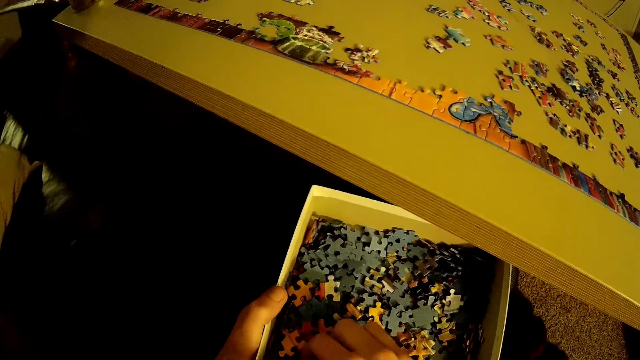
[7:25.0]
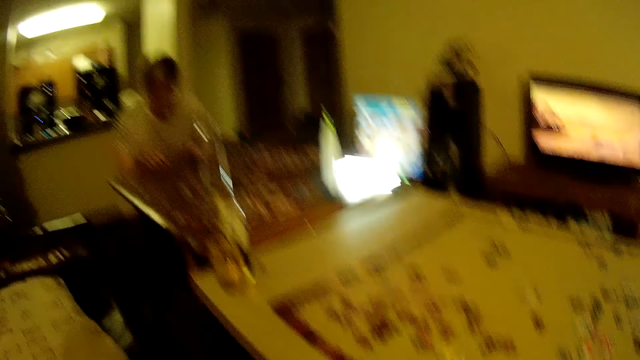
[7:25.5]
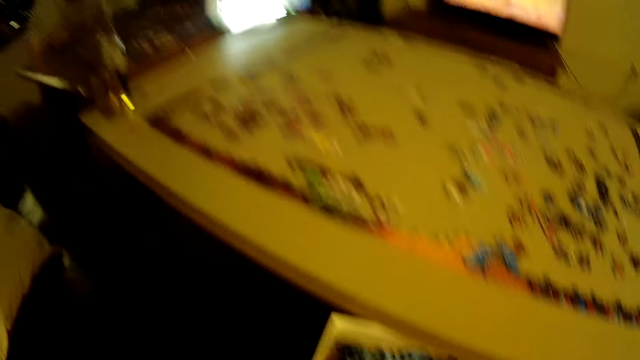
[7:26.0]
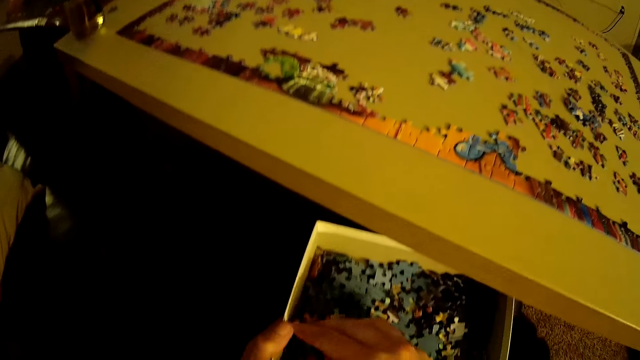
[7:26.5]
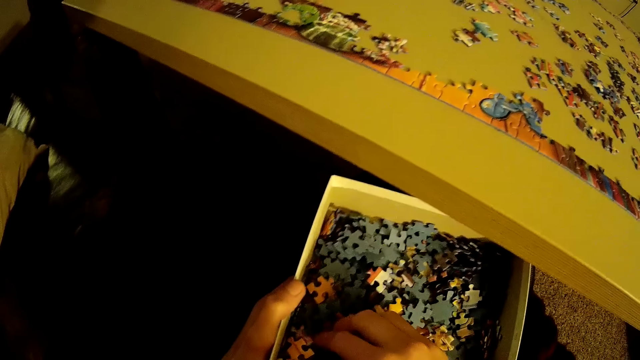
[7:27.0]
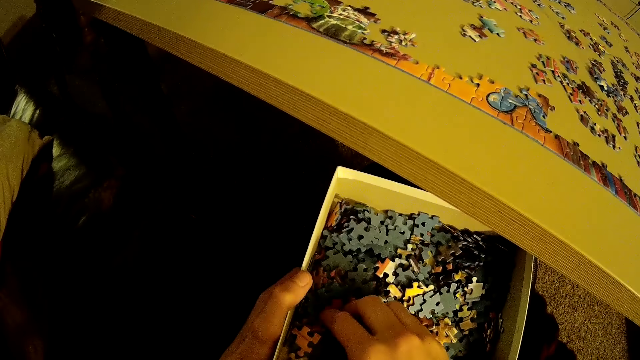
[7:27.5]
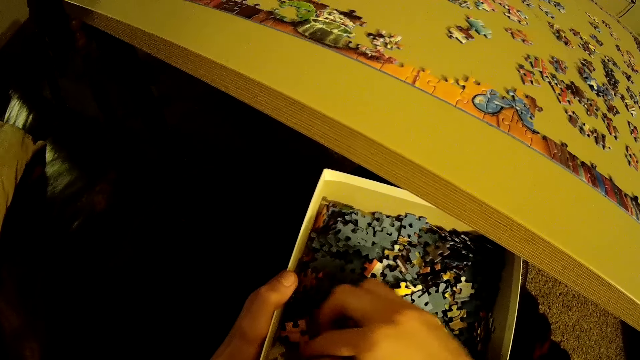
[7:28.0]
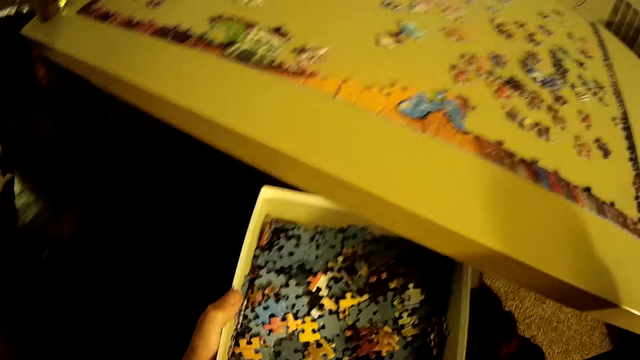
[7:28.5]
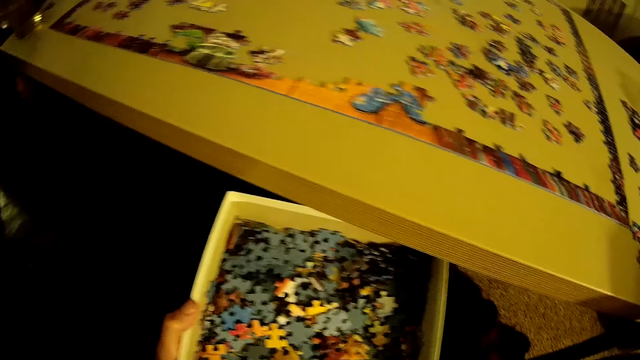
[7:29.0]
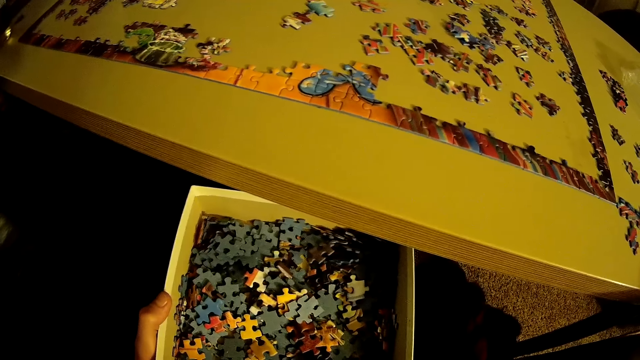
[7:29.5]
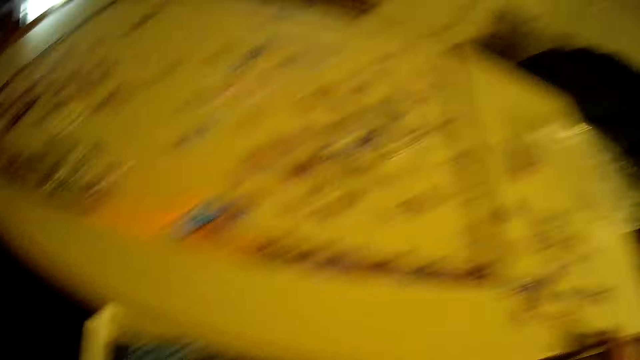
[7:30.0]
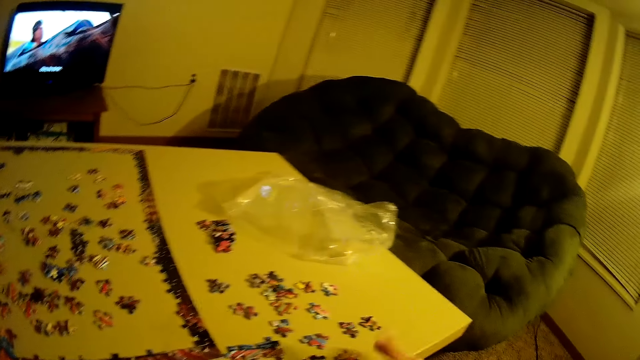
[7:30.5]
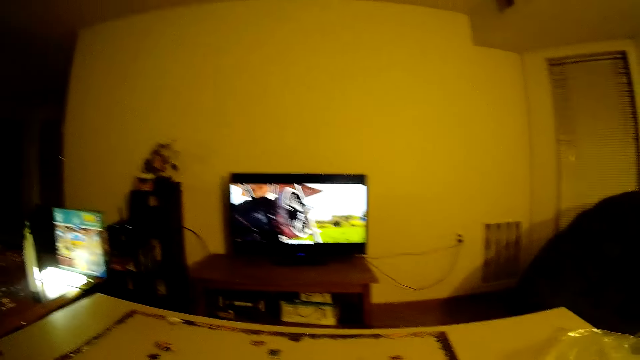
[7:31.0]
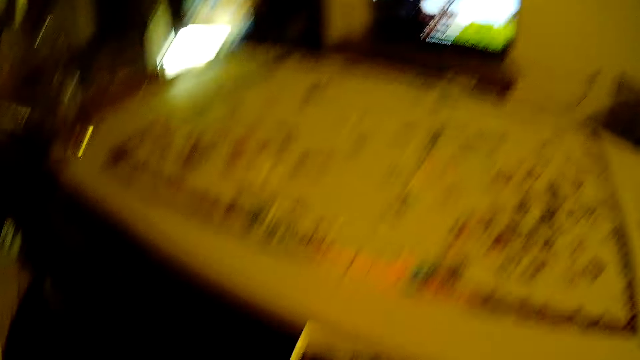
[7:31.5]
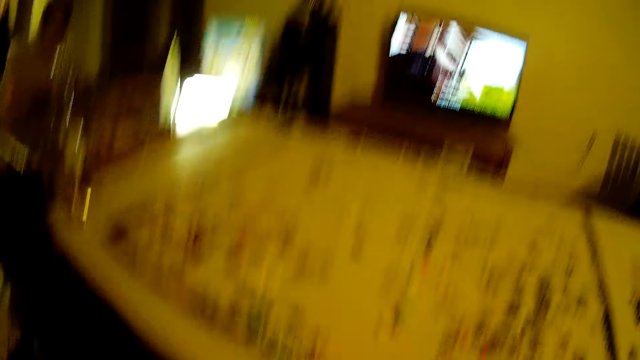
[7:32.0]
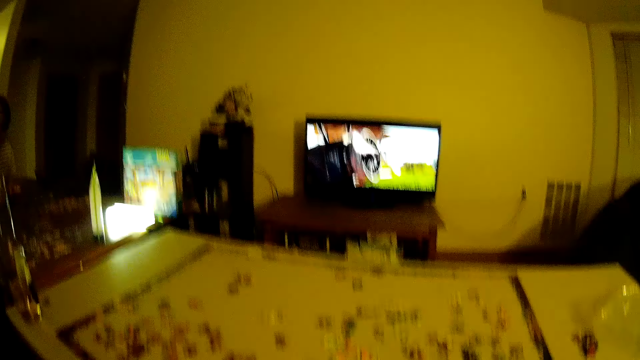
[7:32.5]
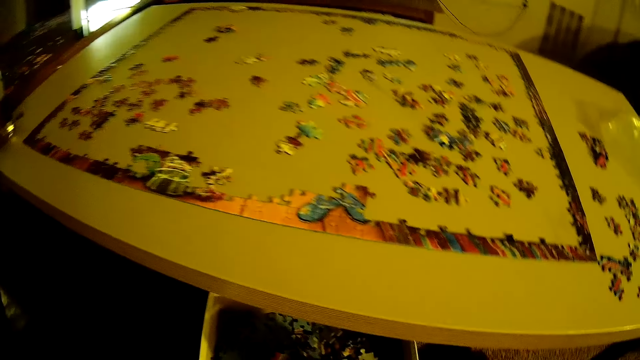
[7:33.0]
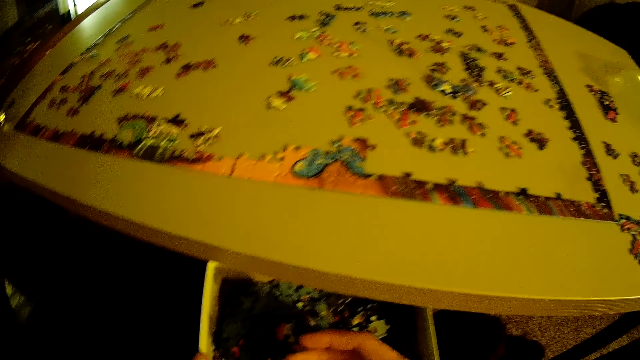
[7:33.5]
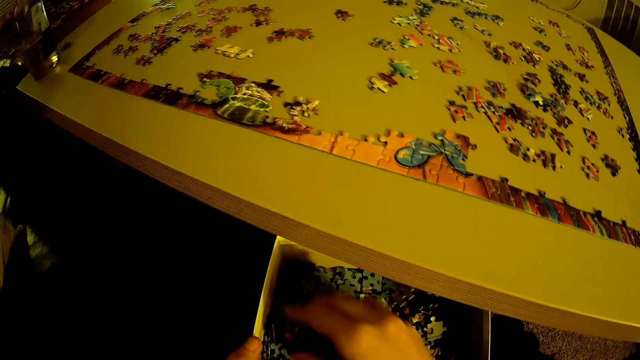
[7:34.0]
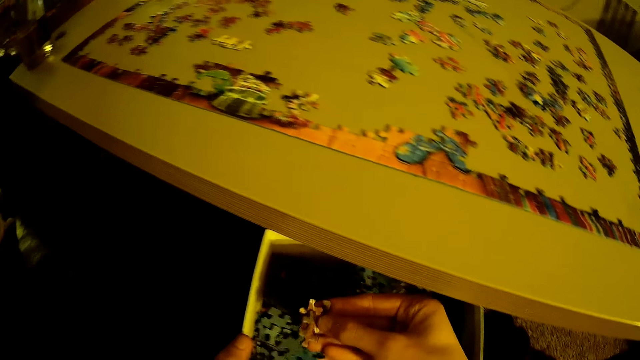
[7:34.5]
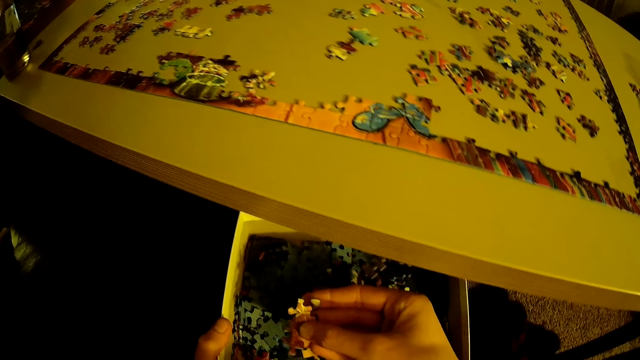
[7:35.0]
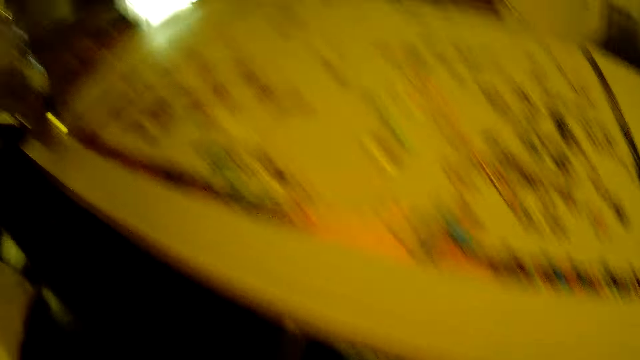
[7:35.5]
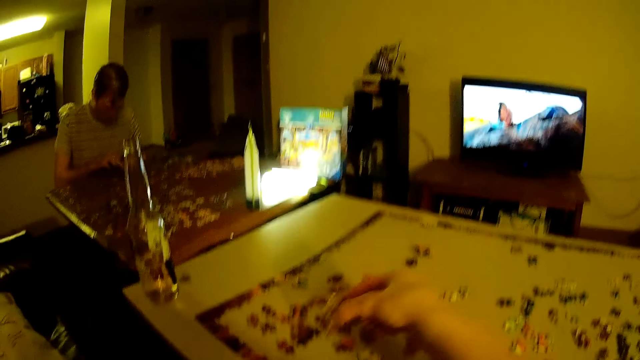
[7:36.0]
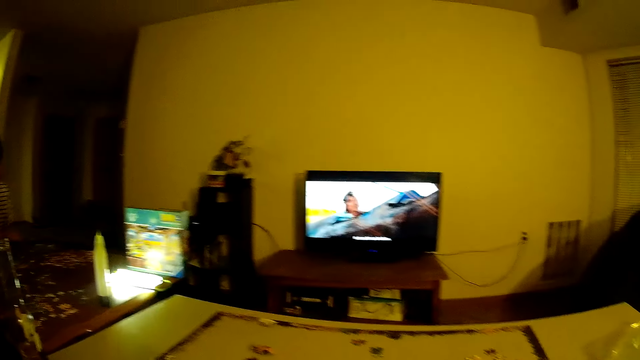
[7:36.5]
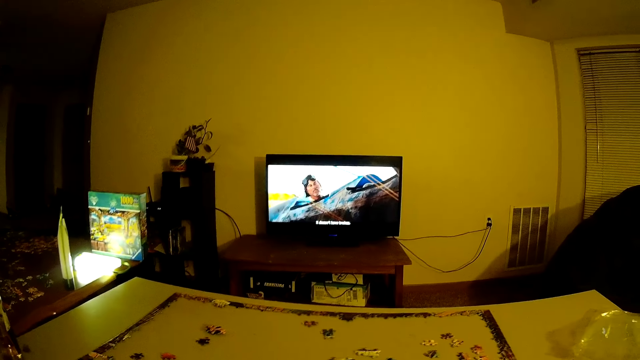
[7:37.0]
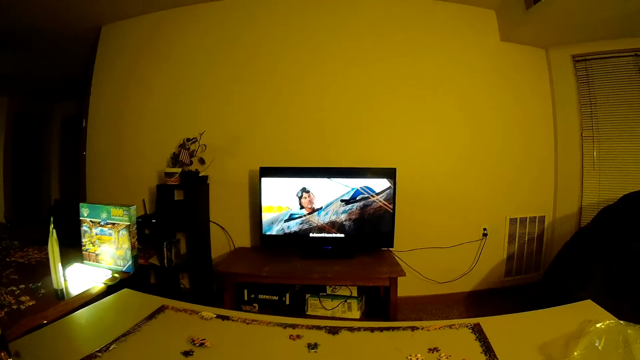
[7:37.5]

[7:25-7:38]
The camera wearer selects pieces of puzzle. They look around the house. They select pieces of puzzle. They move their hand from the table. They place the piece of puzzle on the table. They move their hand from the table. They look around the house. They put their hand in the box. They pick a piece of puzzle from the box. They remove their hand from the box. They place the piece of puzzle on the table.

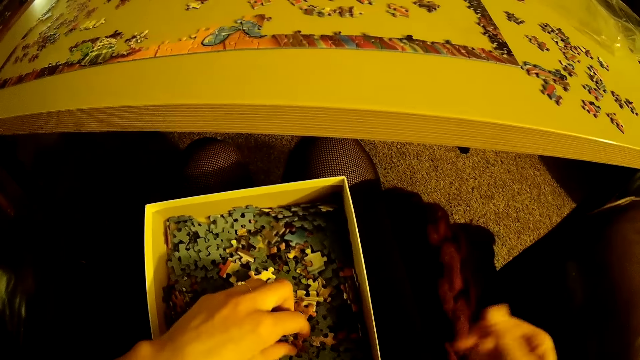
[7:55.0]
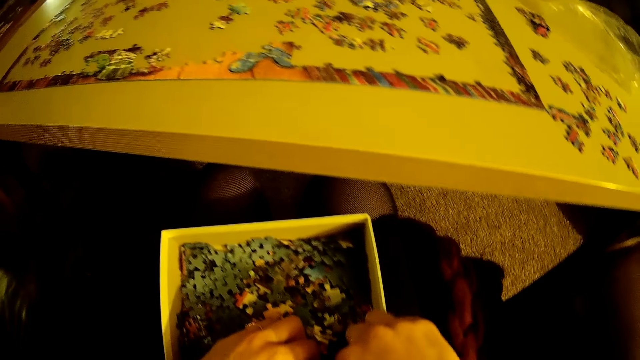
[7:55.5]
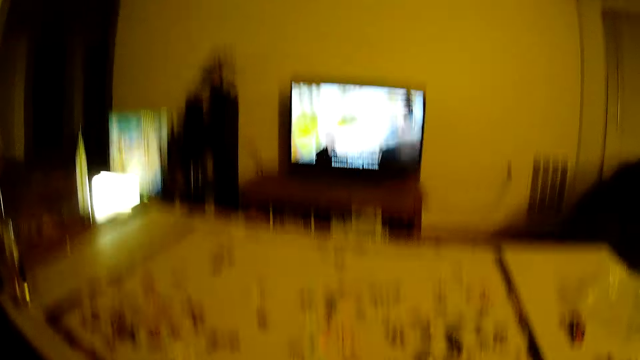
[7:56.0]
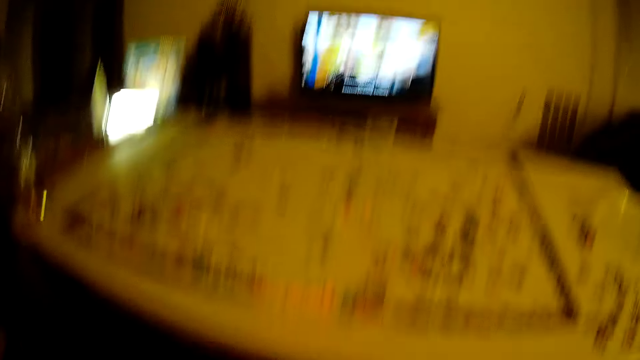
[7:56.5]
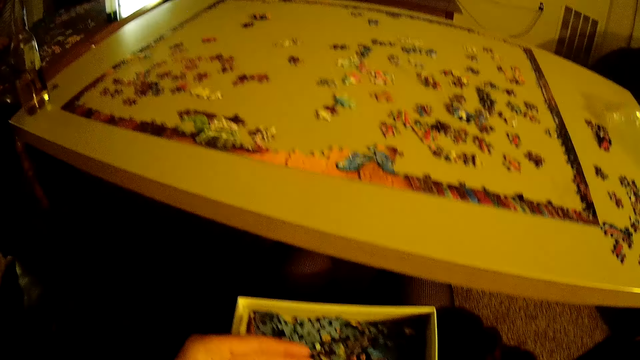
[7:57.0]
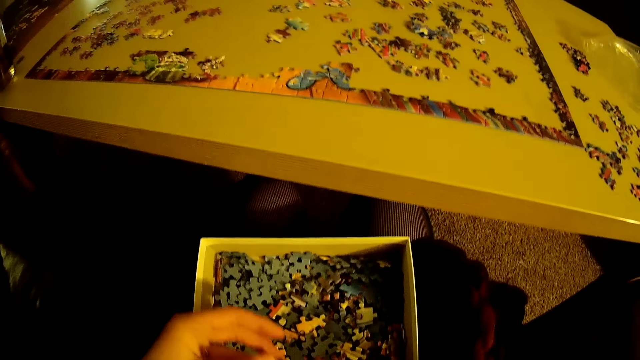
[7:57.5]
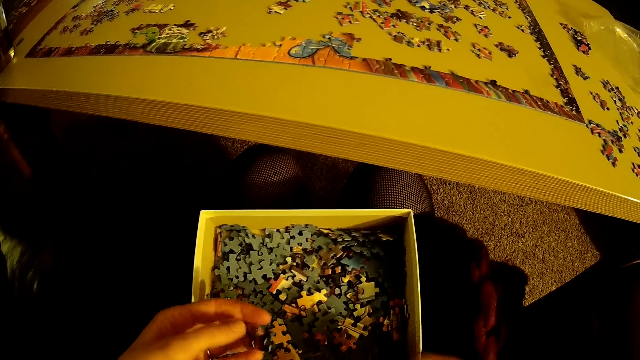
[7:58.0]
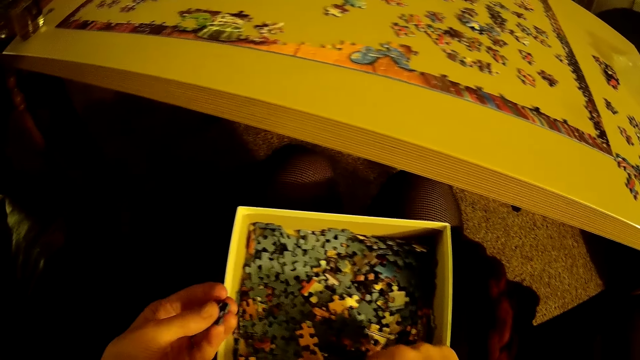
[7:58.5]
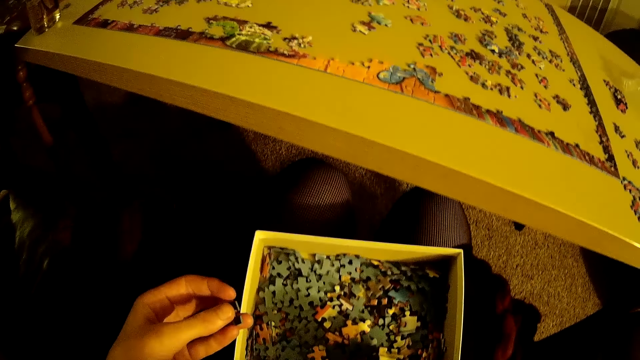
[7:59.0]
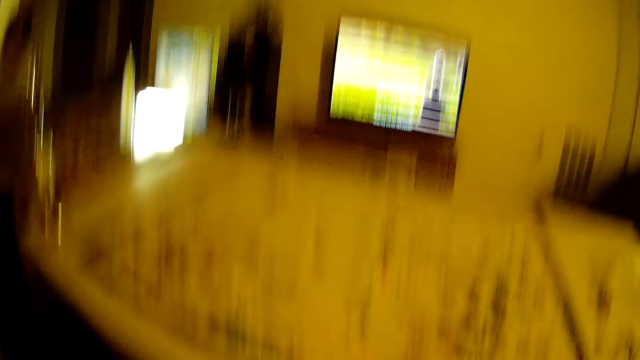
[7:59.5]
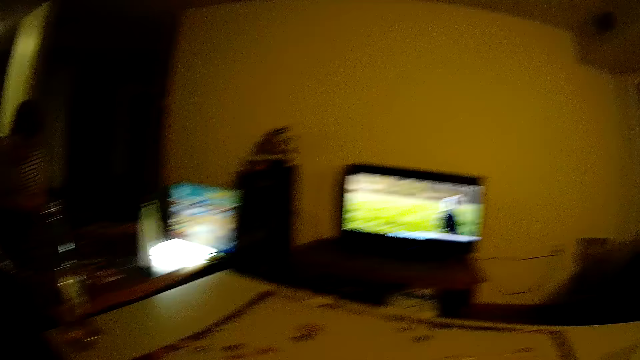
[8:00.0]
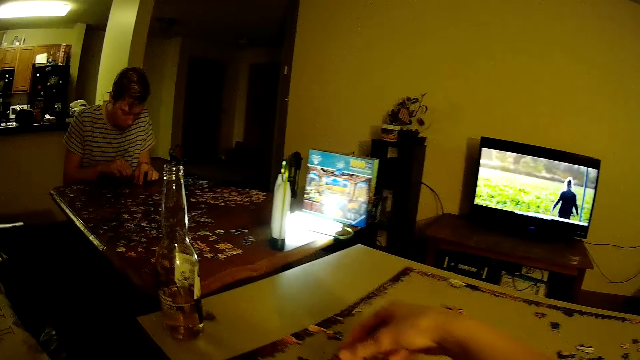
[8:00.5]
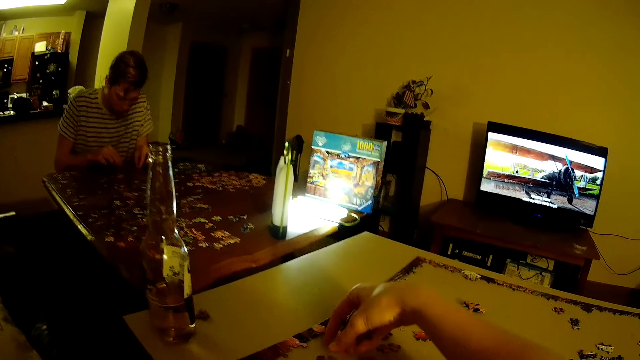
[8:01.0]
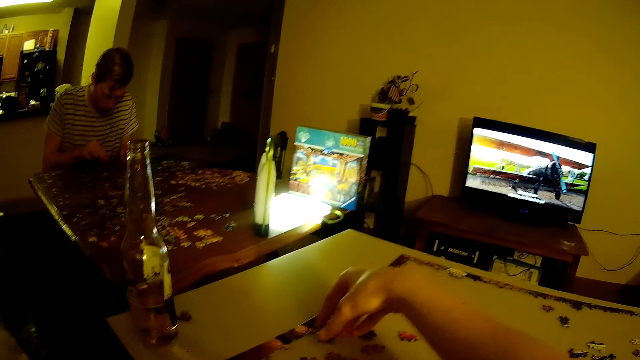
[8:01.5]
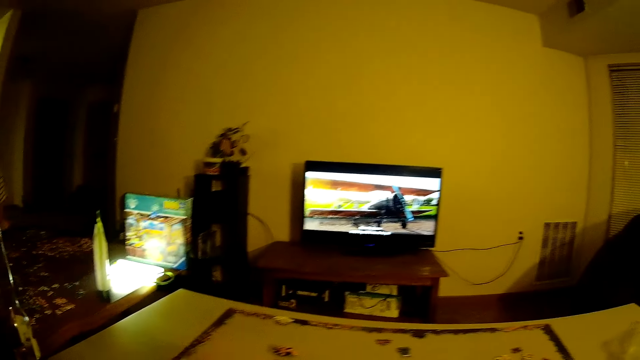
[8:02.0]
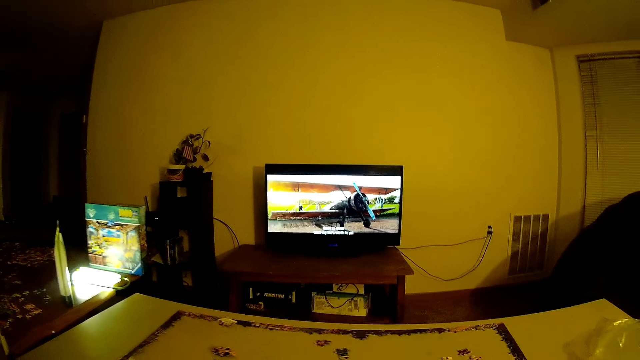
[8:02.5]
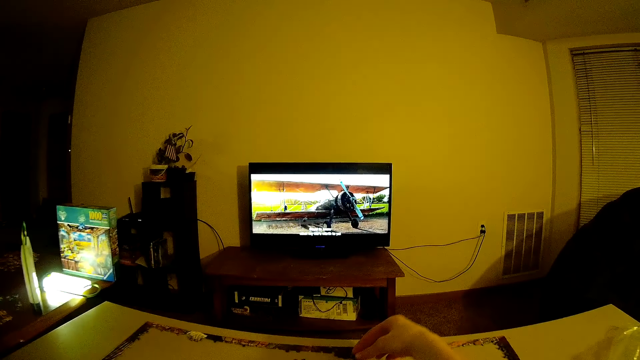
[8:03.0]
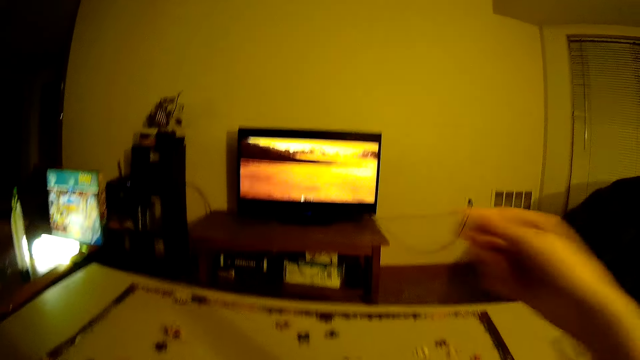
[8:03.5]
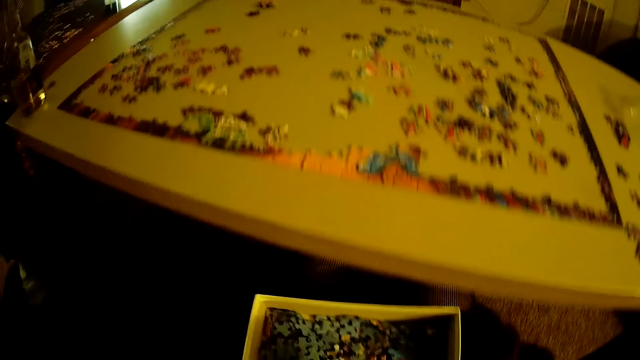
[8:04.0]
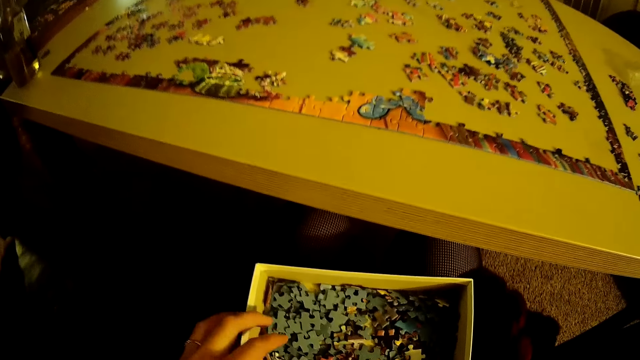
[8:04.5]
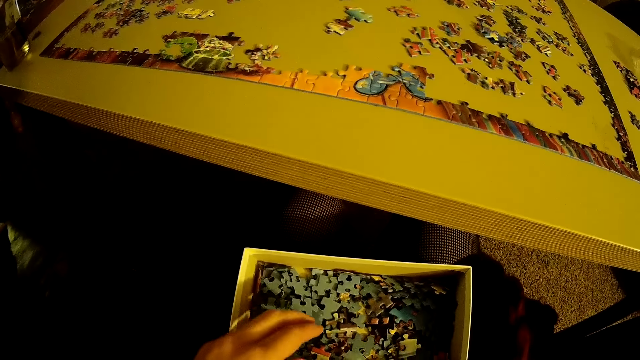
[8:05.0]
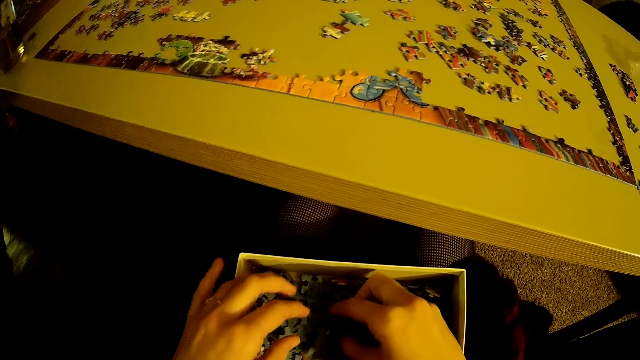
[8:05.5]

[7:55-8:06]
The camera wearer puts their hand in the box. They pick up a piece of puzzle. They look around the house. They look at the box. They put their hand in the box. They look around the house. They remove their hand from the box. They place the piece of puzzle on the table. They move their hand from the table. They place the piece of puzzle on the table. They move their hand from the table. They pick a piece of puzzle from the box.
